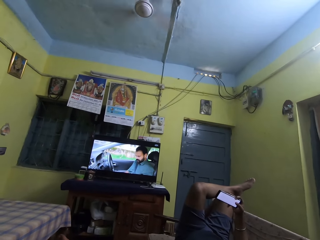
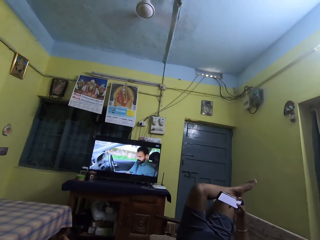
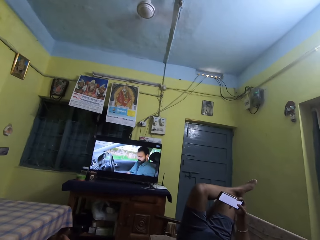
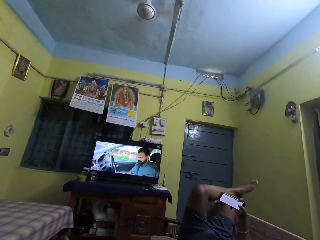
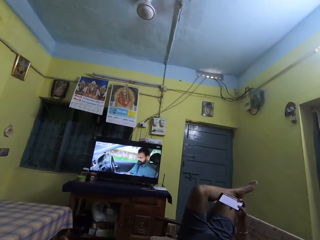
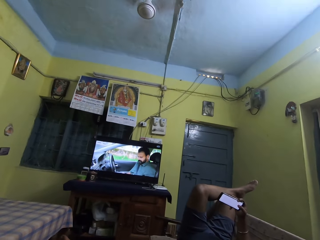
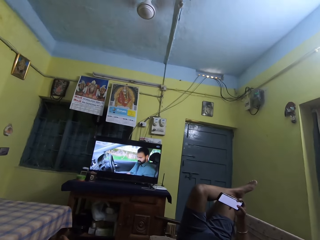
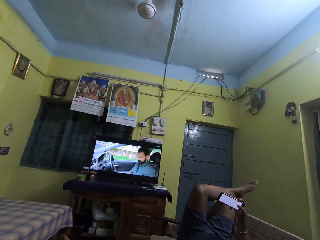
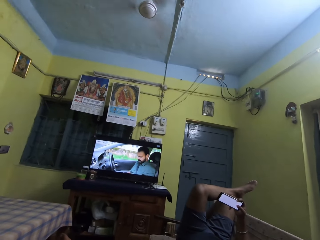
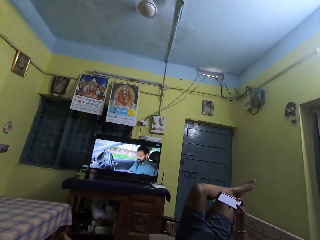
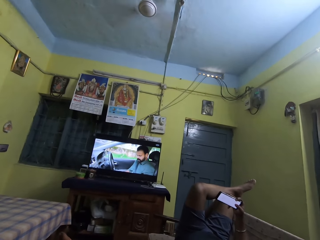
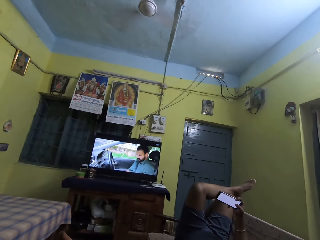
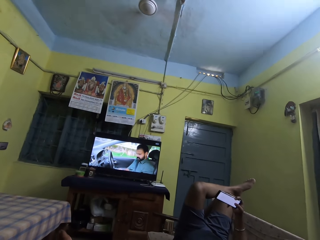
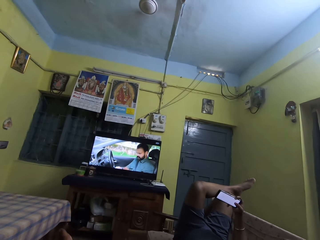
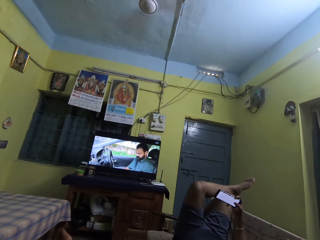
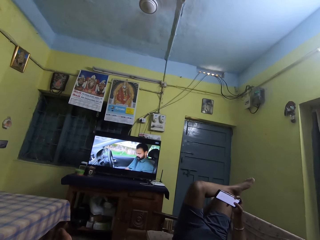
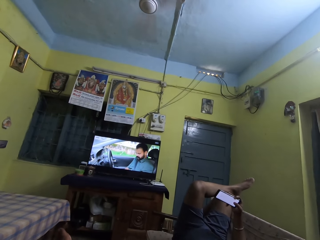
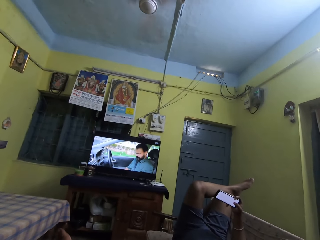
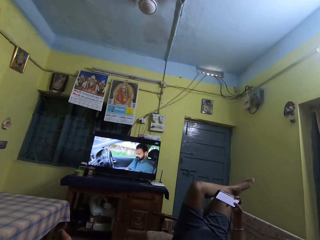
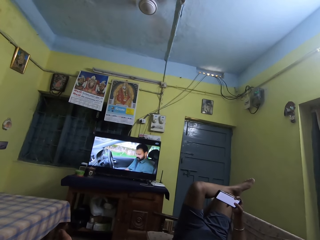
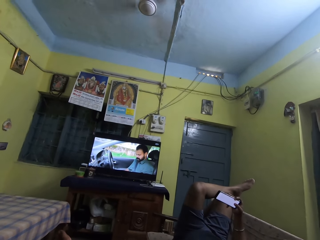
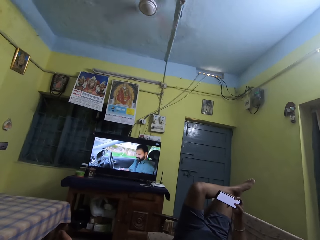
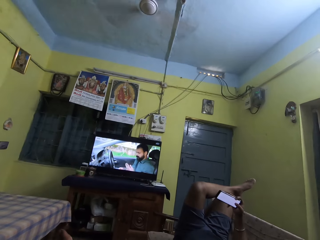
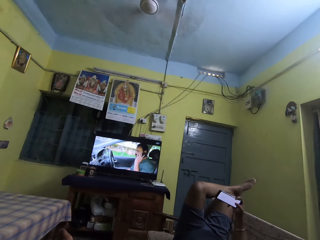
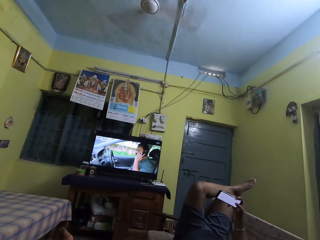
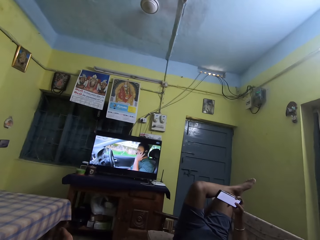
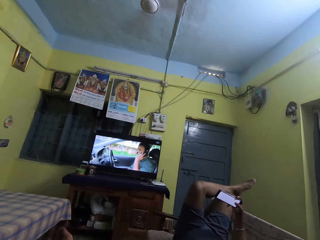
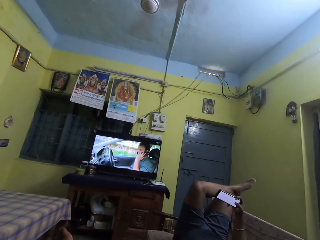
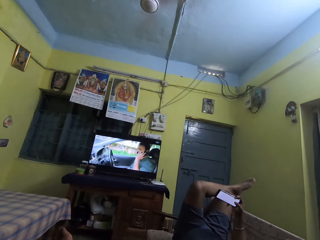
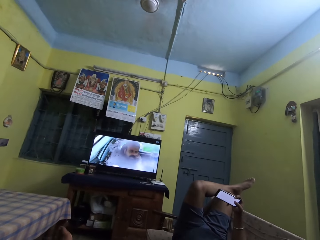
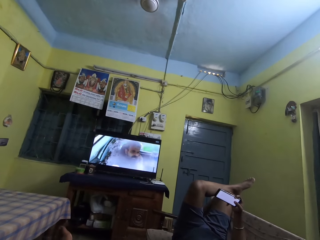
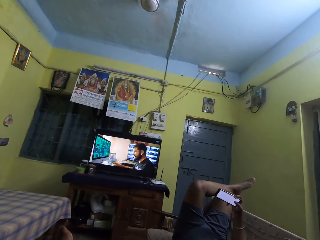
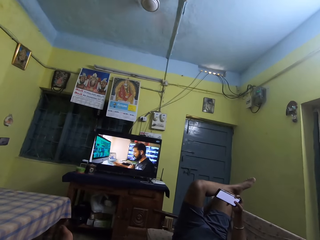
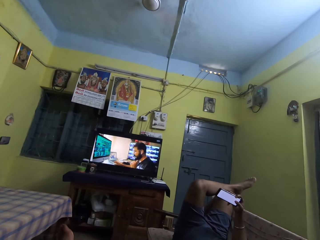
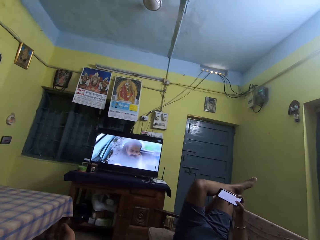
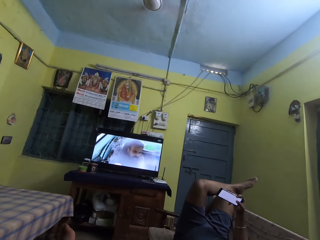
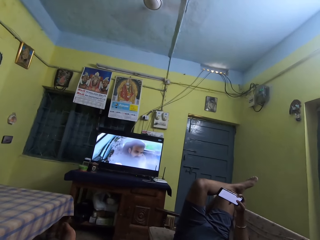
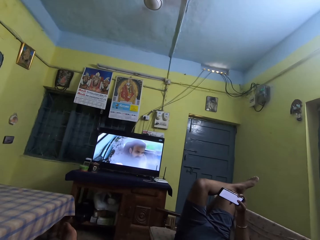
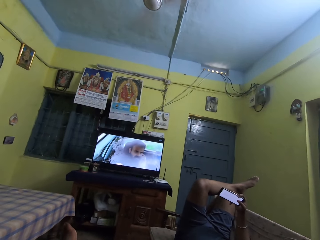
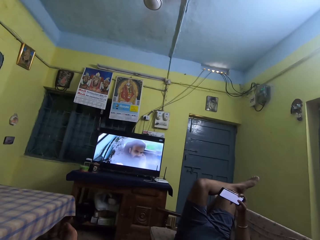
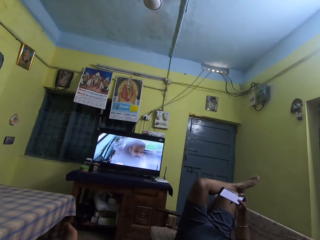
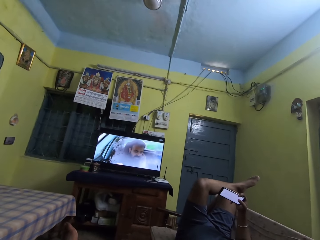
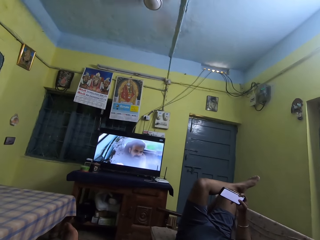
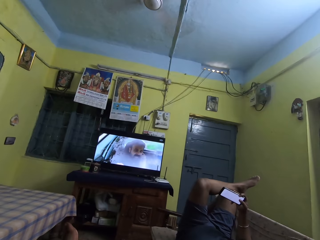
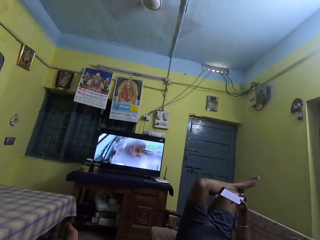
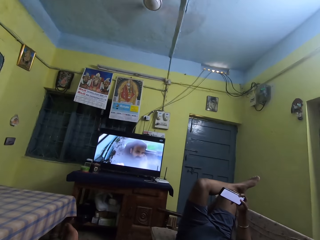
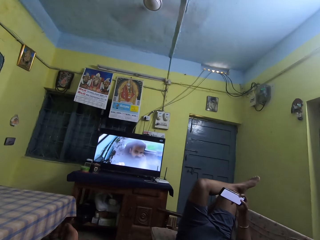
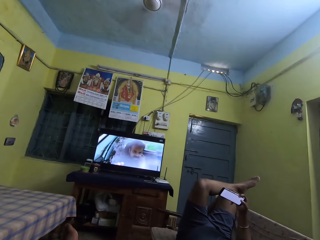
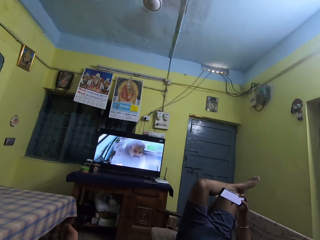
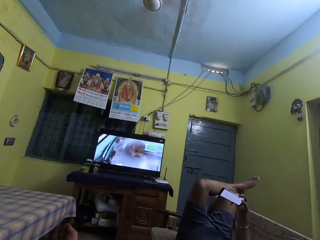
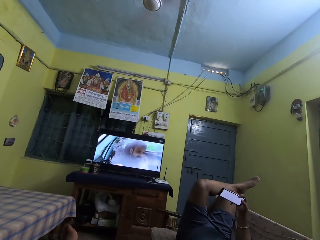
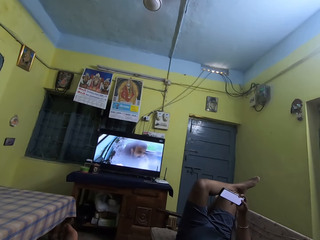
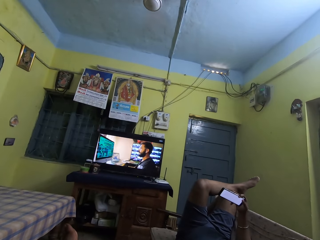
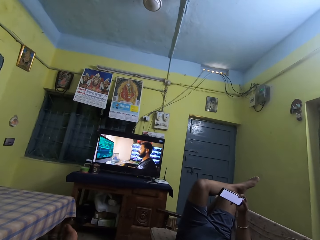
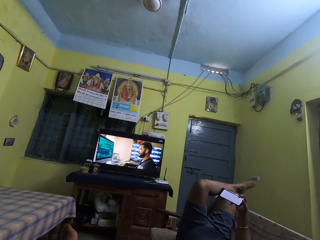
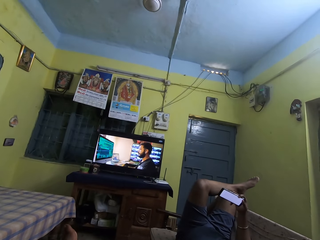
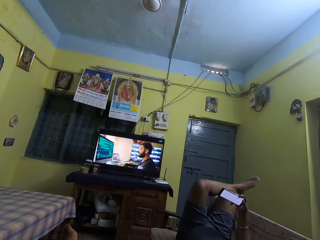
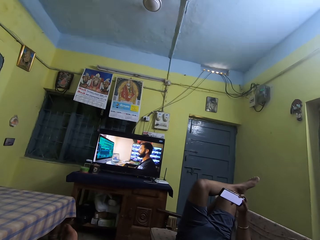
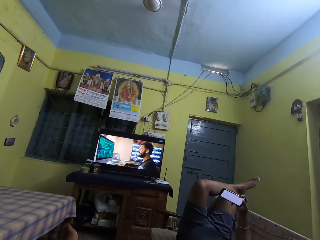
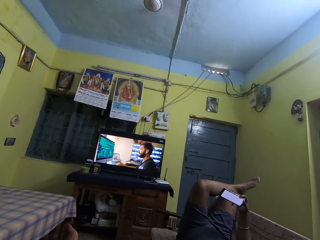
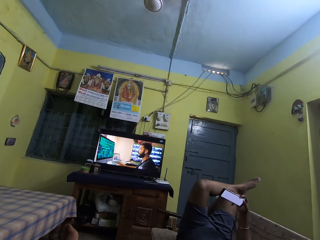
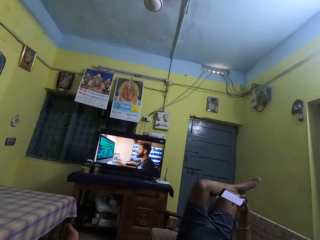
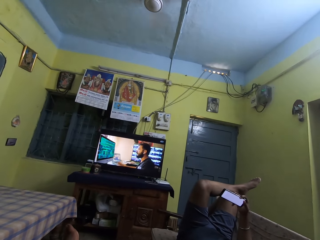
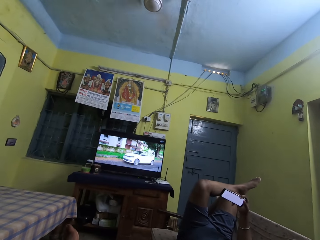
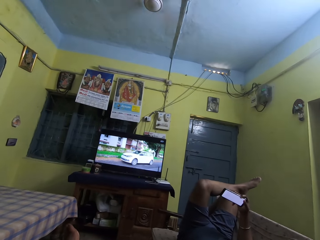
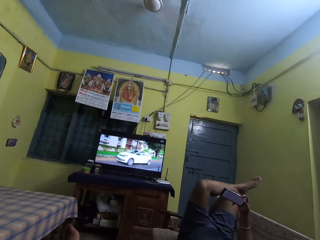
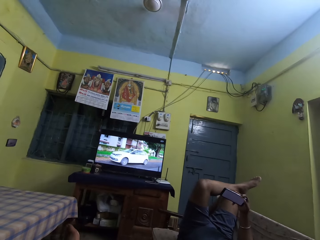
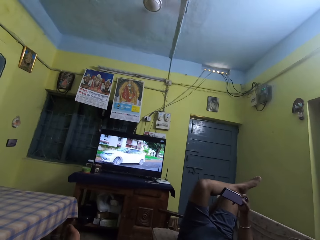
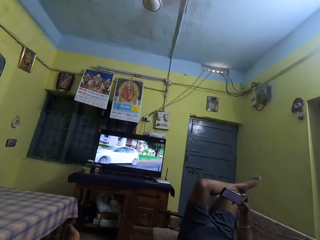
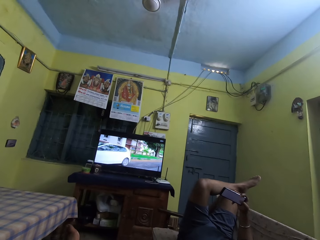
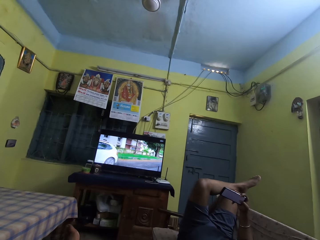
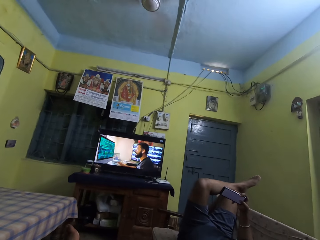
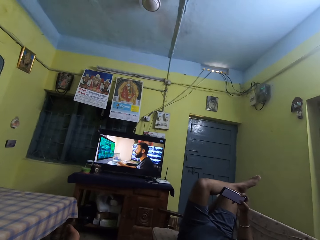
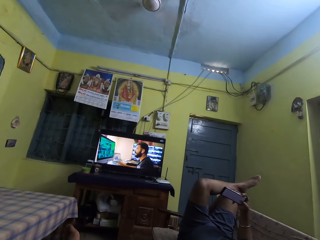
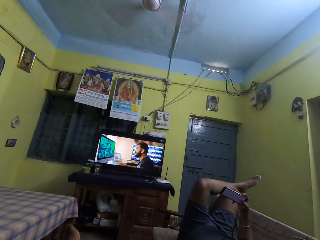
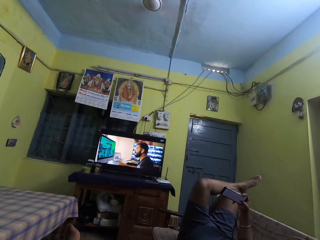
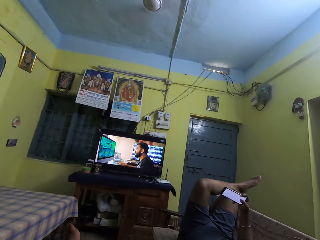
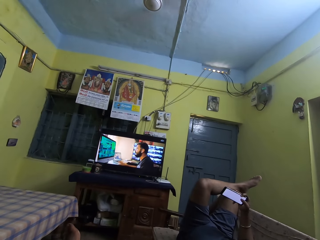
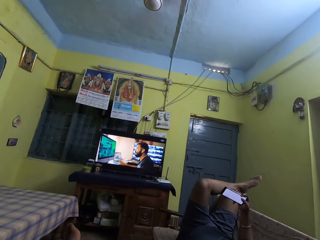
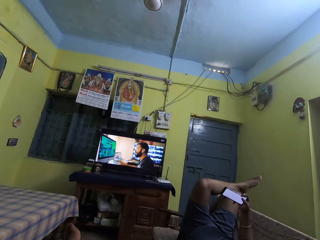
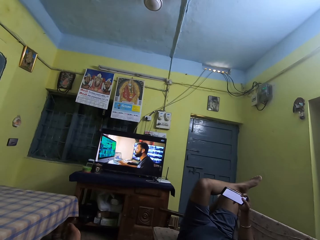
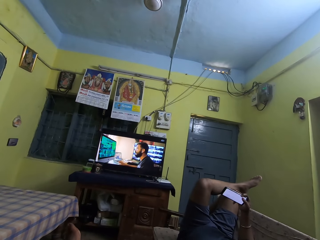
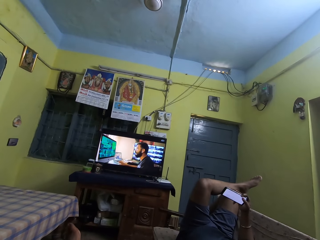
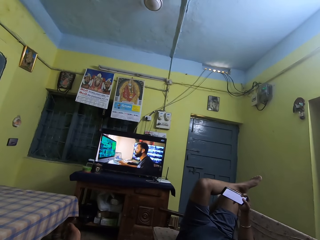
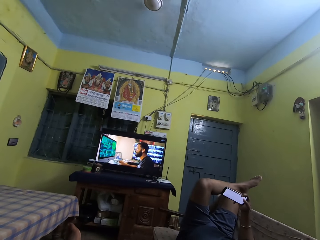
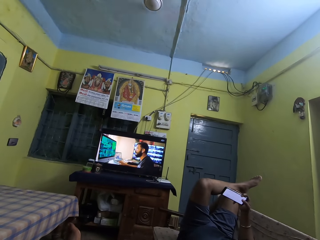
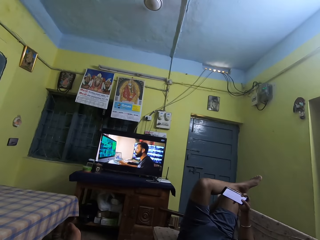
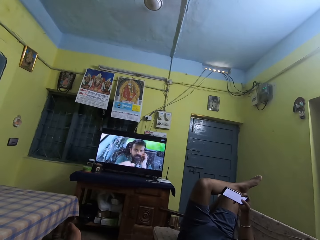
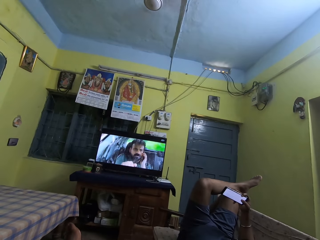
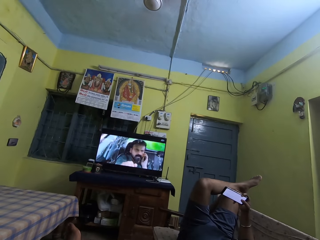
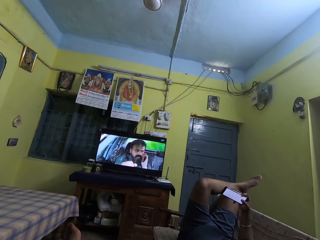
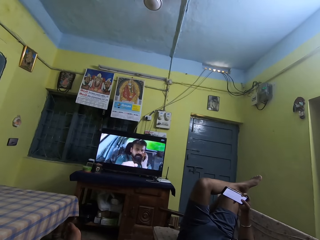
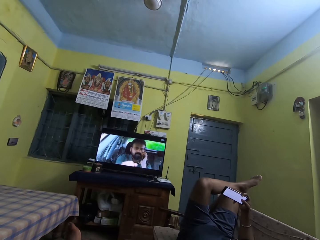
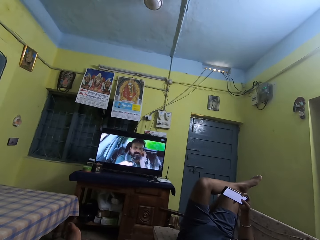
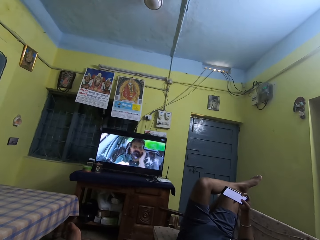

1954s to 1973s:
The boy operates the phone with his right hand.
